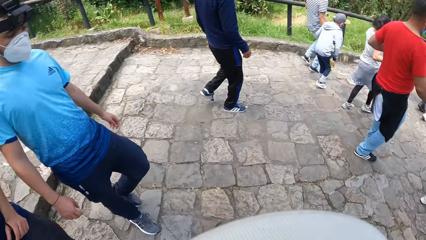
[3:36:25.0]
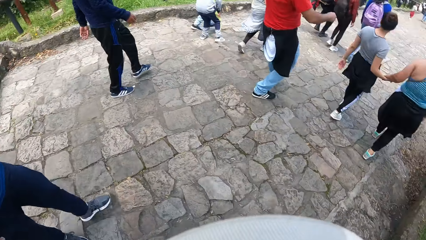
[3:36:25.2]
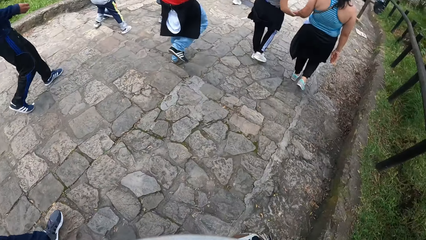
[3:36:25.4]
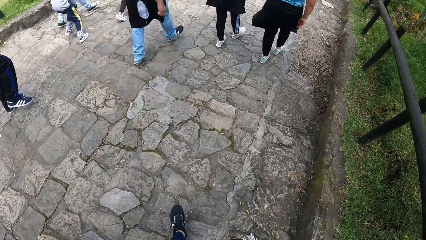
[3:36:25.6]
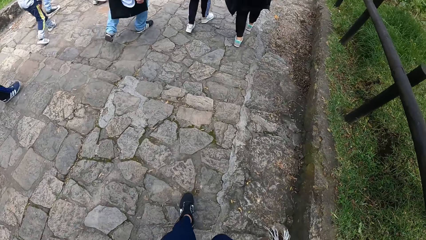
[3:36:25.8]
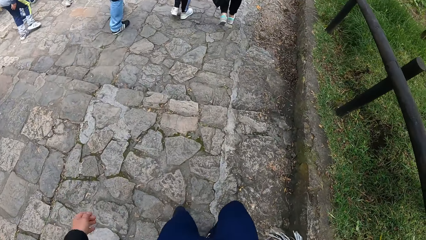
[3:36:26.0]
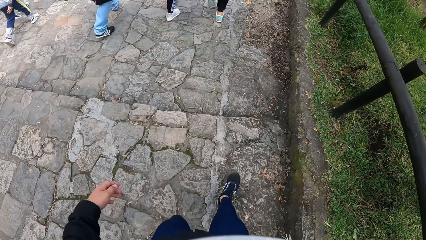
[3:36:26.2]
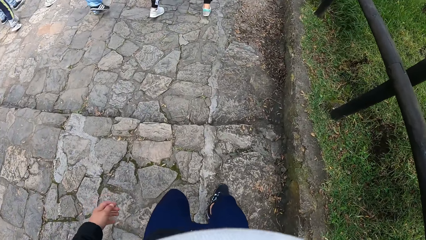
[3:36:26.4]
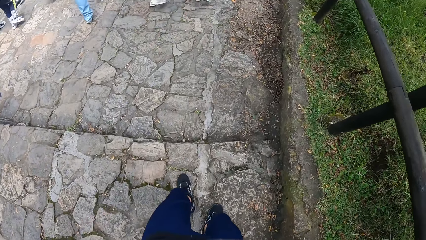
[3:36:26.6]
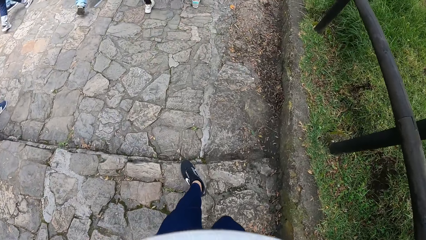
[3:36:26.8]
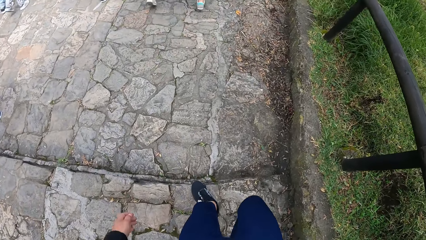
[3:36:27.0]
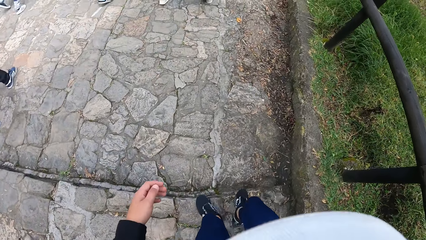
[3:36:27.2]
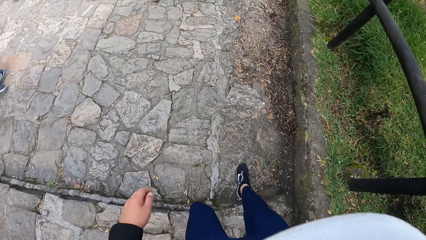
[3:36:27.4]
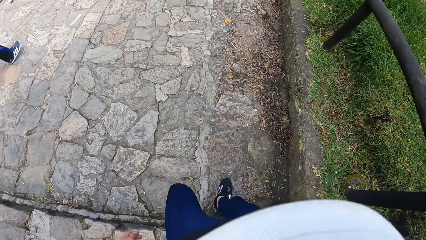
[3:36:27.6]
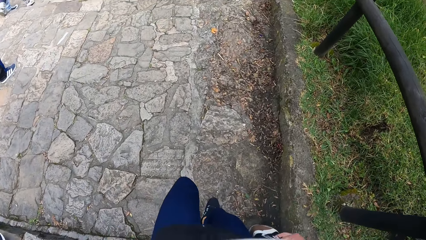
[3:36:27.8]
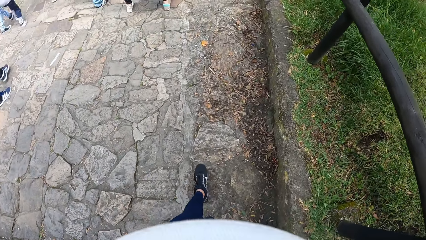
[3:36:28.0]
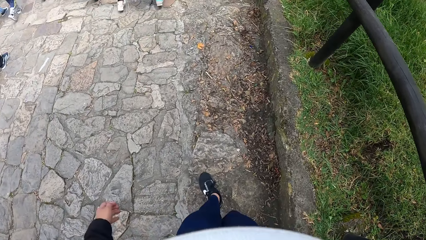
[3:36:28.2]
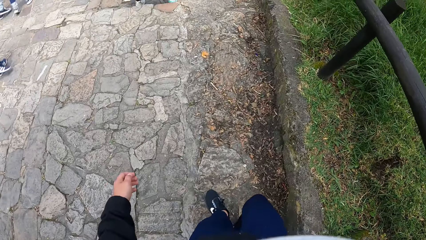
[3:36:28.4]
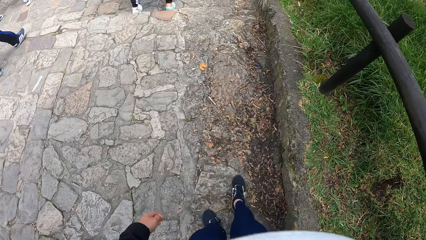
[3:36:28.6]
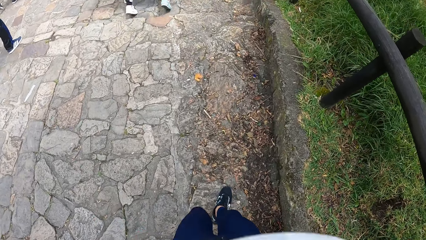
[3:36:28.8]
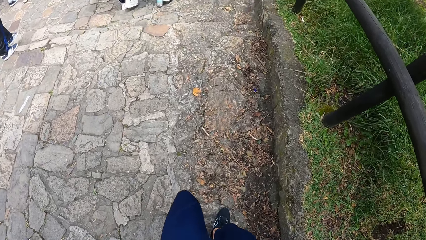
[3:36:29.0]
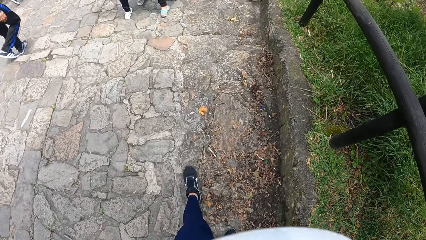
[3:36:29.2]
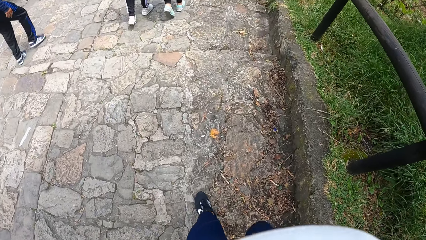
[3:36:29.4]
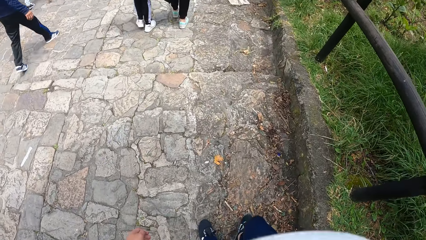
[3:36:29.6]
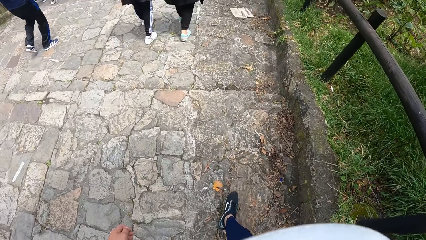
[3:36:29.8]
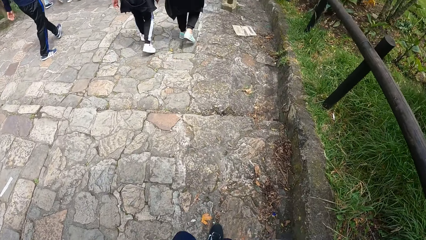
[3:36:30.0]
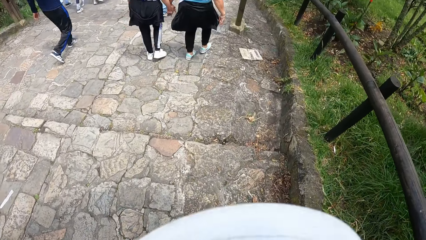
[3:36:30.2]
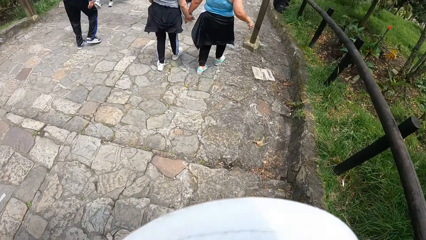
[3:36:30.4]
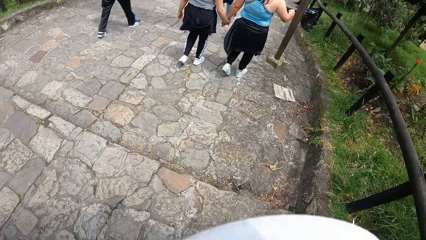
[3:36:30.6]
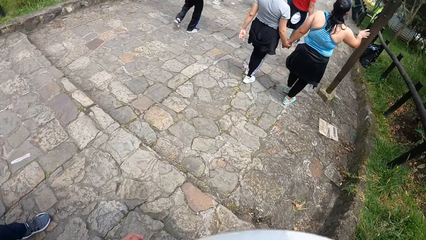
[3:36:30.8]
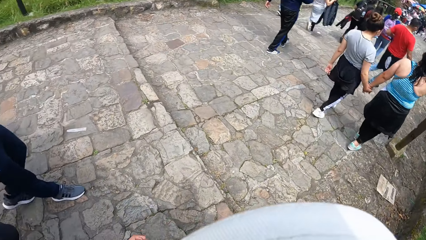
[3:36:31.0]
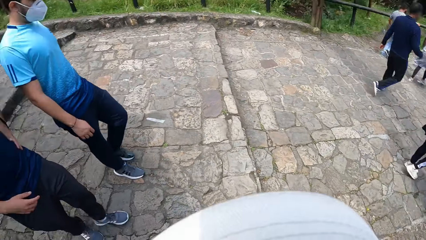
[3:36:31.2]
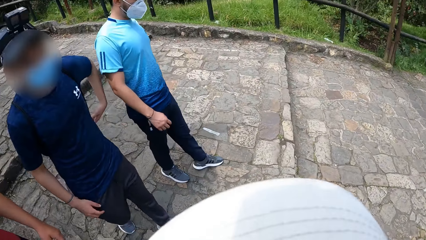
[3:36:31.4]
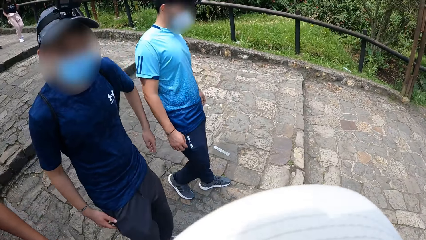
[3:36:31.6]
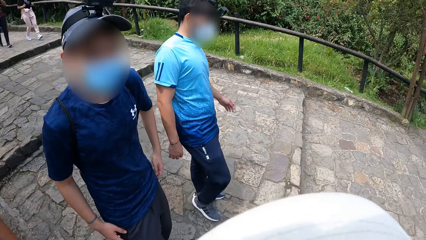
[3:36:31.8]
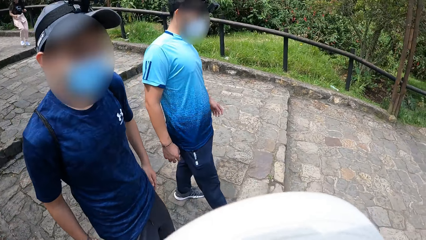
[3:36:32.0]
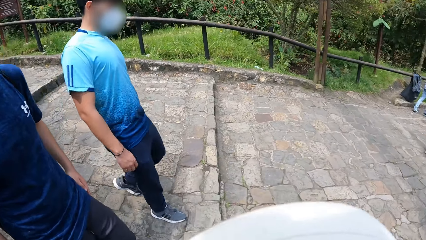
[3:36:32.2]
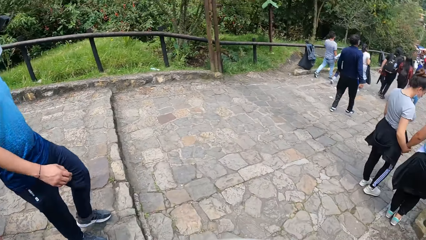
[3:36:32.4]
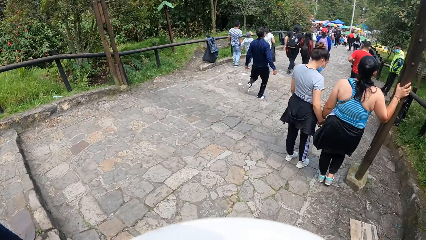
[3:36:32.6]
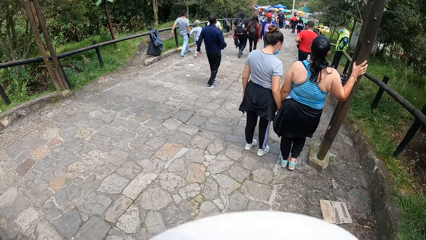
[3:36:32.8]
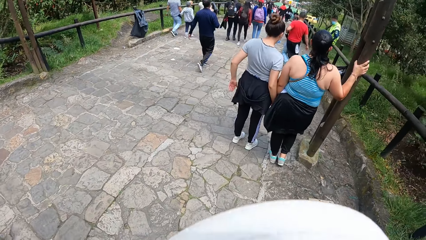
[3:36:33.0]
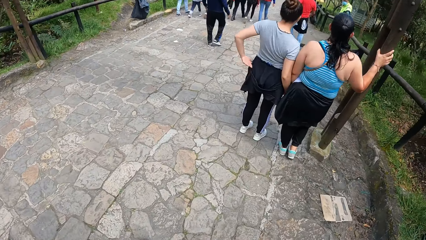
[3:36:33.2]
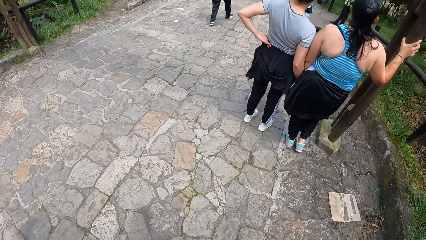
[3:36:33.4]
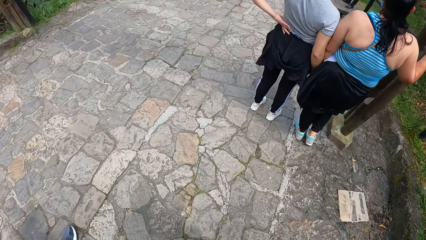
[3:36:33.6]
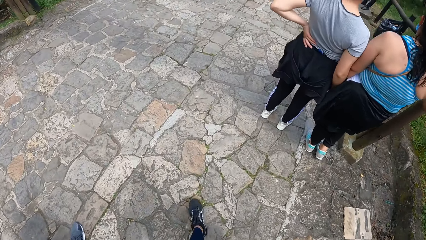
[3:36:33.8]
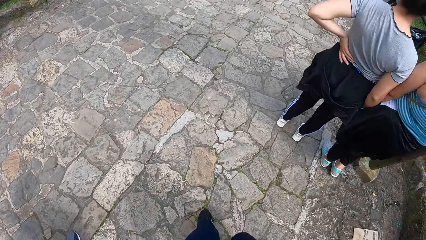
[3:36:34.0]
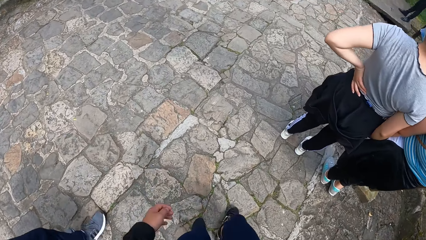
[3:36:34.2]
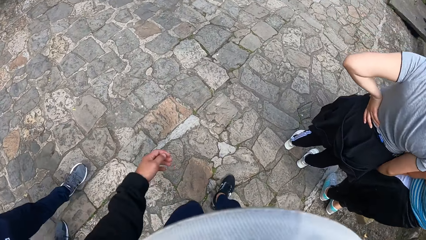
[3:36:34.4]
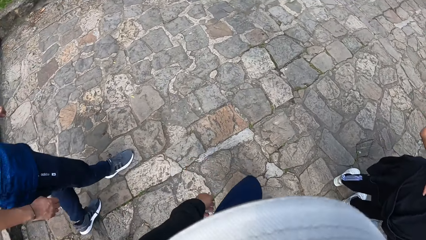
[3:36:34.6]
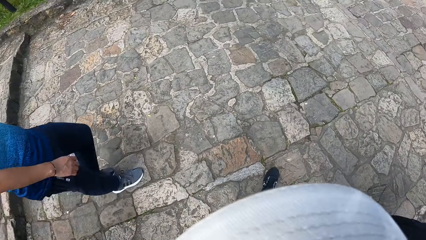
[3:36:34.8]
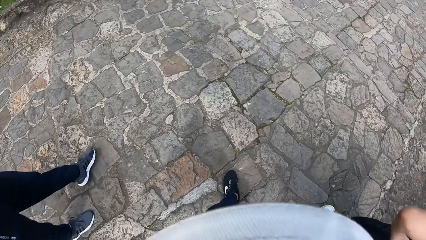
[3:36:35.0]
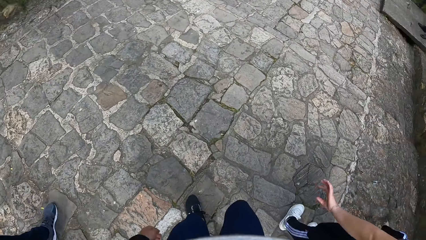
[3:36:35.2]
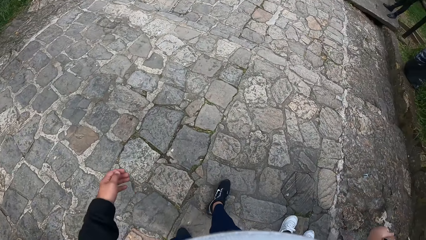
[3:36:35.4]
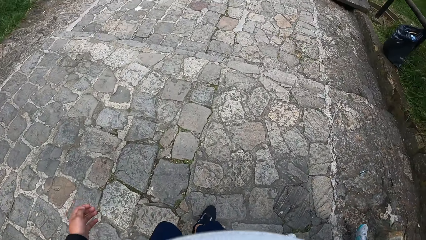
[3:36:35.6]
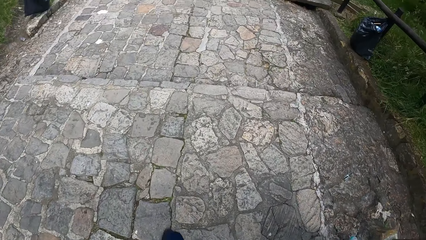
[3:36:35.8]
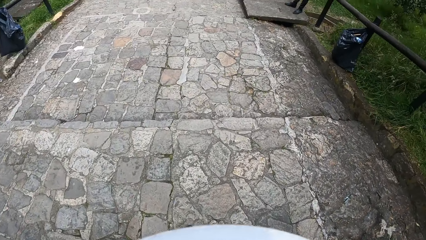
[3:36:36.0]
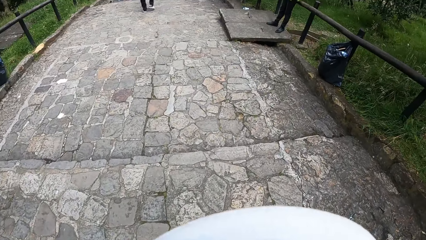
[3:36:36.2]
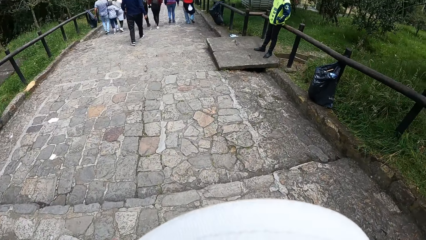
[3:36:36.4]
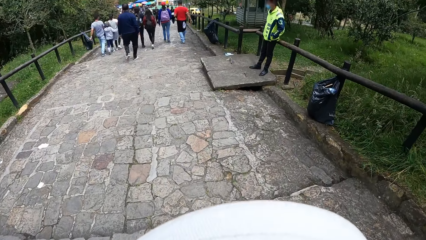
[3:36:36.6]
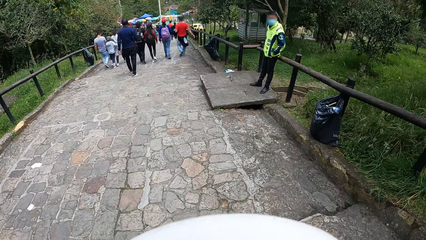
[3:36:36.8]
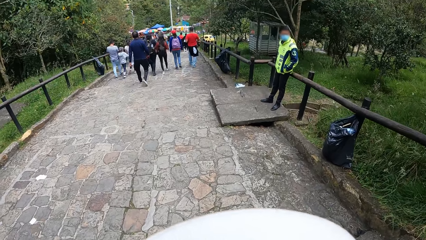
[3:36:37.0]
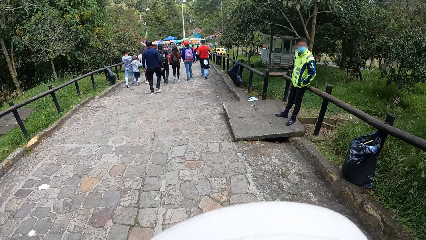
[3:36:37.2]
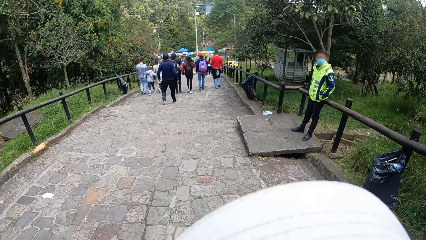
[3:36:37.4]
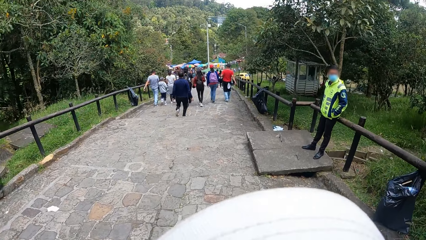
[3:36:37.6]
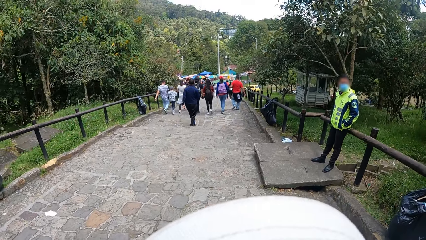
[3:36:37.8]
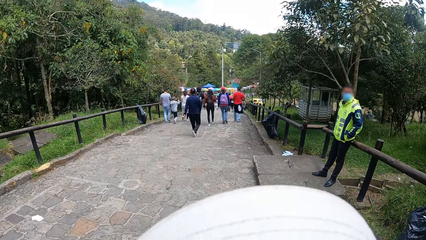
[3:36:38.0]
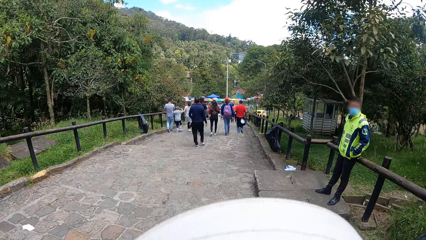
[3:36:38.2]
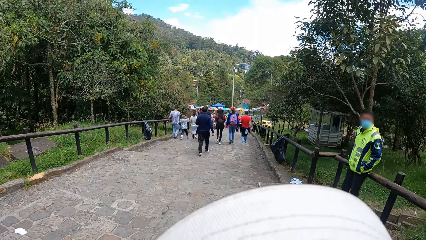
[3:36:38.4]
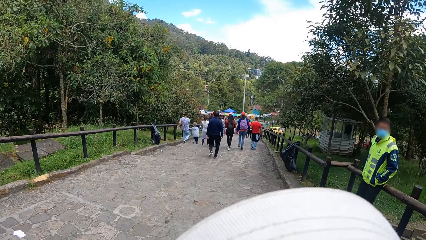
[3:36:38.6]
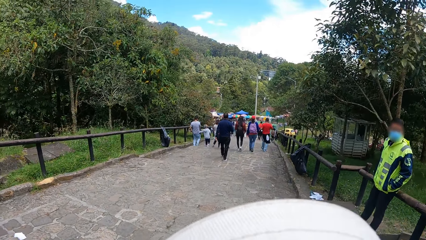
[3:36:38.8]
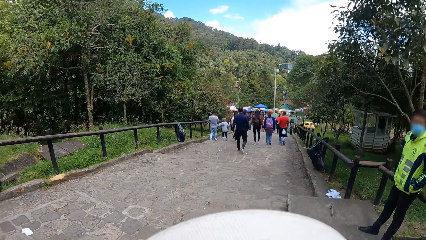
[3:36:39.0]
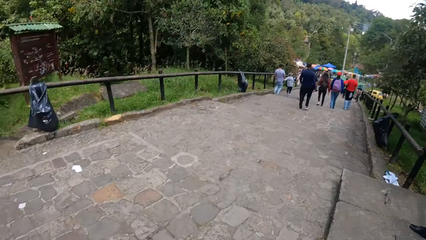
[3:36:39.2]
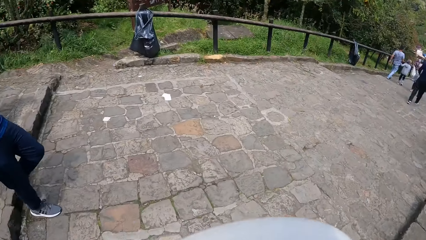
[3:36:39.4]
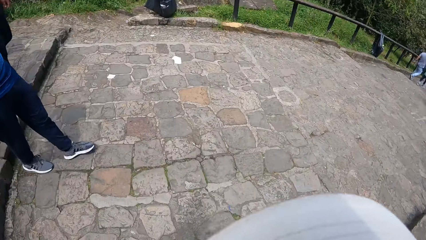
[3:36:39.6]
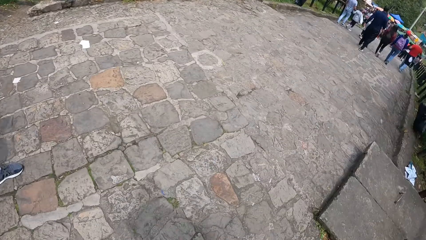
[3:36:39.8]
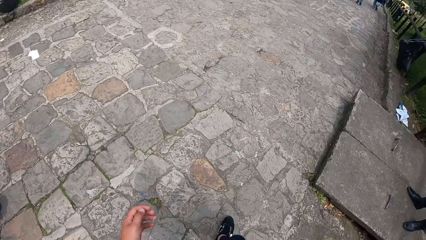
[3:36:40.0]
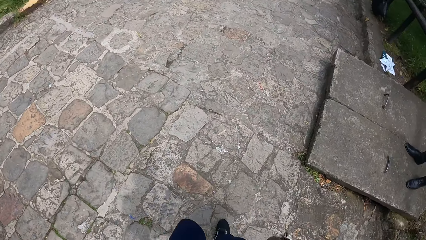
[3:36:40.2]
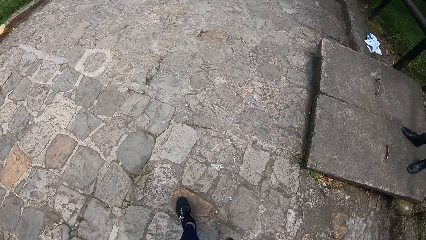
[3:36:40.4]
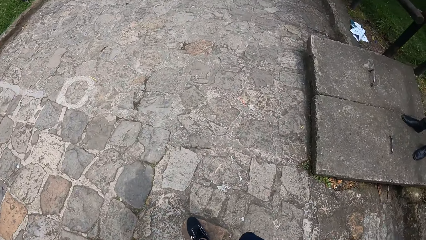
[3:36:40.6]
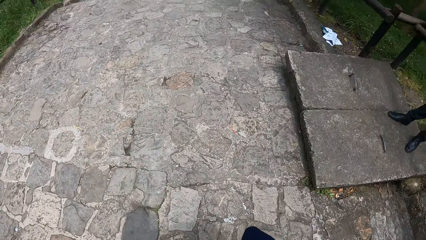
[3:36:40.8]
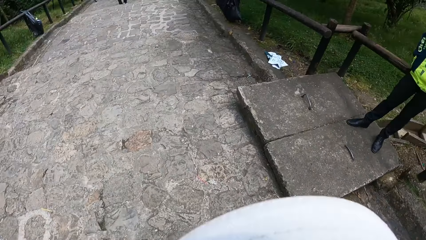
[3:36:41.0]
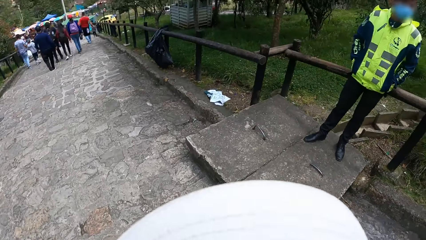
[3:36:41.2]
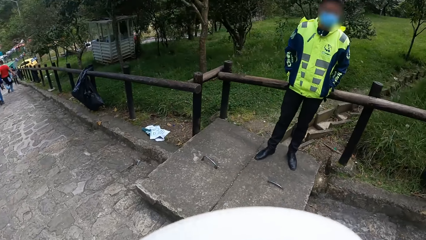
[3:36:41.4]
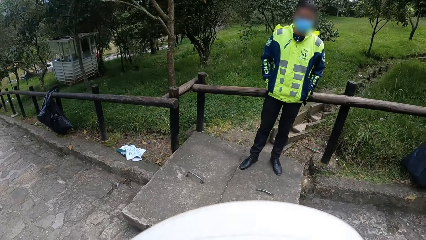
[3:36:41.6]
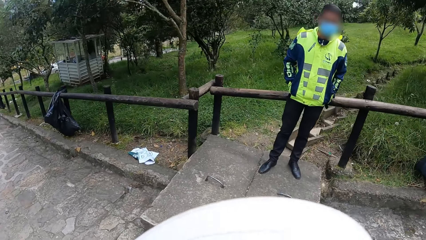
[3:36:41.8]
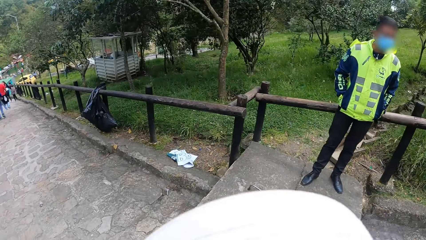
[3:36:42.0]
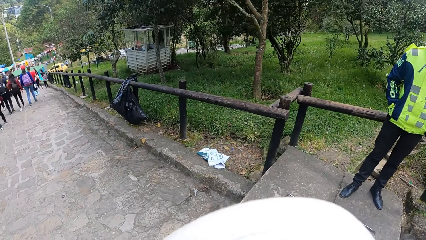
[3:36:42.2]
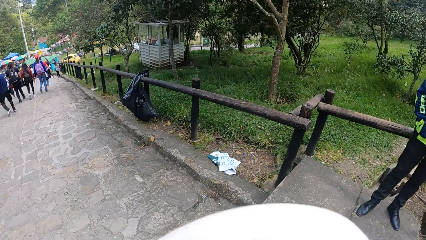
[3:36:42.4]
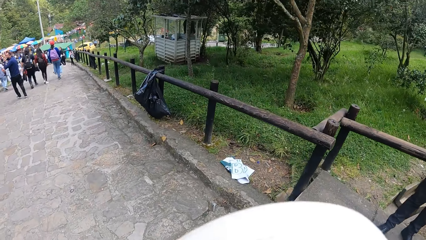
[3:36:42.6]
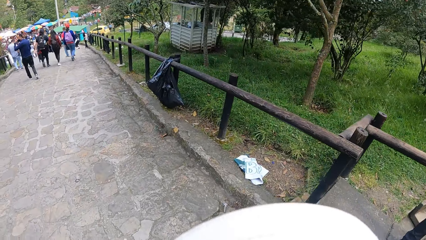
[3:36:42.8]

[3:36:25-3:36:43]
The camera wearer walks. They walk again.
